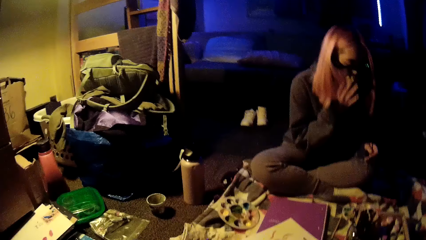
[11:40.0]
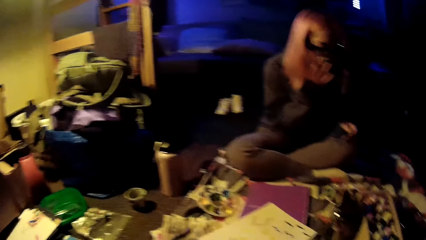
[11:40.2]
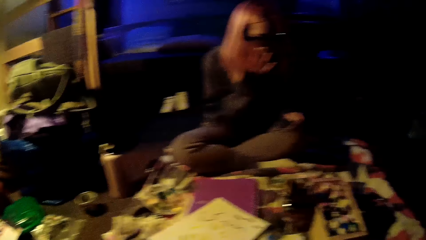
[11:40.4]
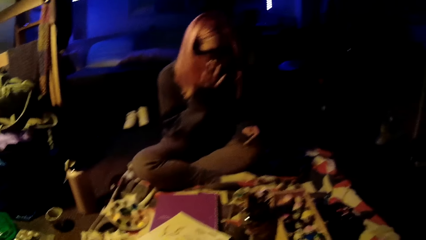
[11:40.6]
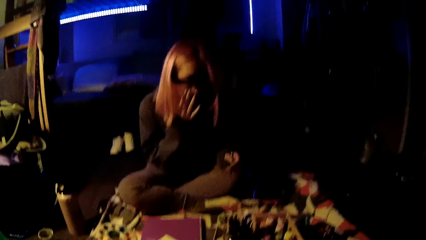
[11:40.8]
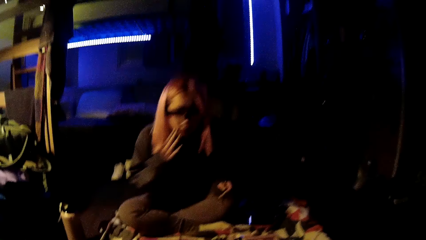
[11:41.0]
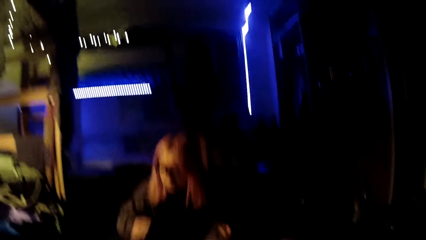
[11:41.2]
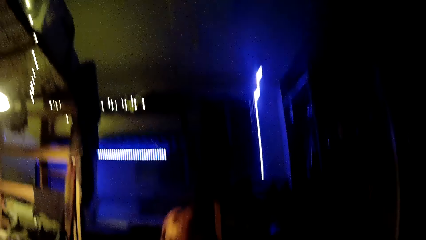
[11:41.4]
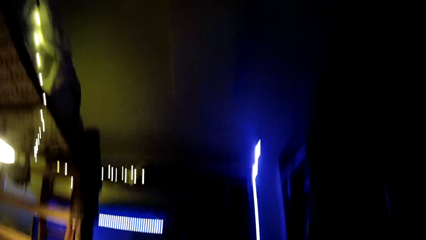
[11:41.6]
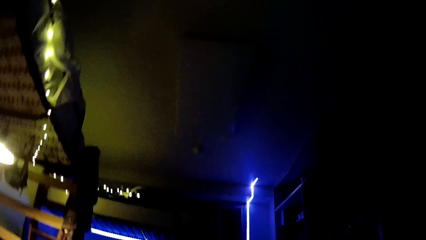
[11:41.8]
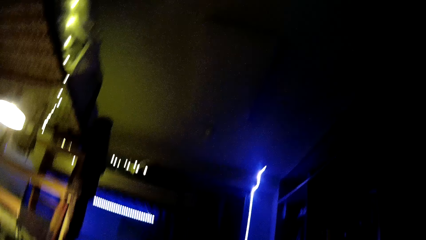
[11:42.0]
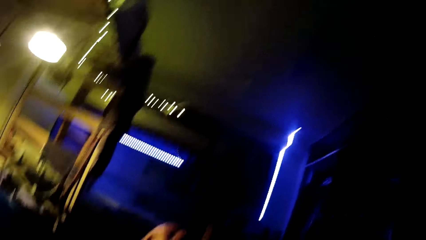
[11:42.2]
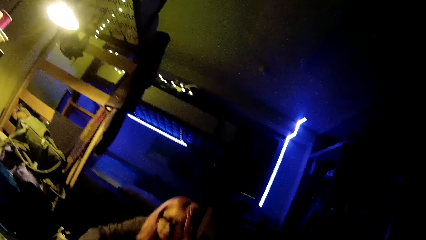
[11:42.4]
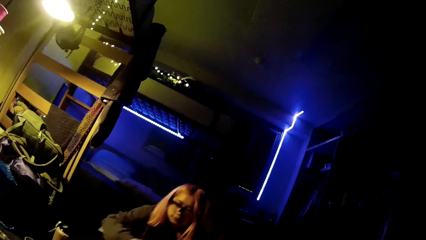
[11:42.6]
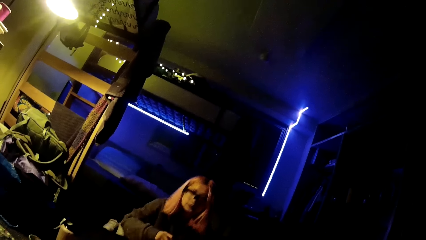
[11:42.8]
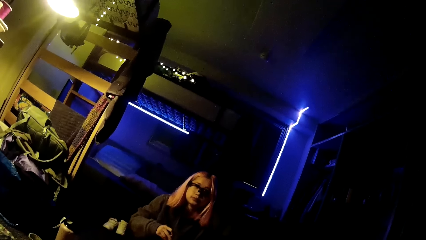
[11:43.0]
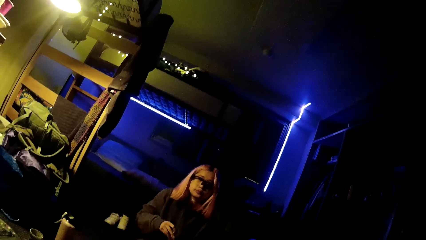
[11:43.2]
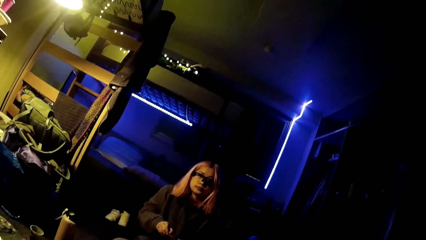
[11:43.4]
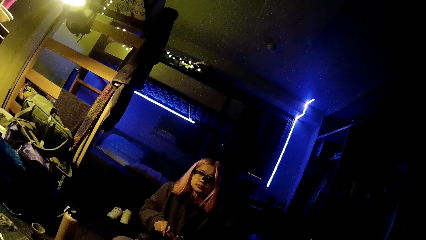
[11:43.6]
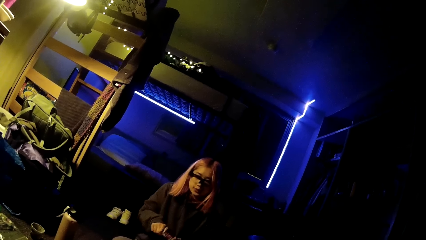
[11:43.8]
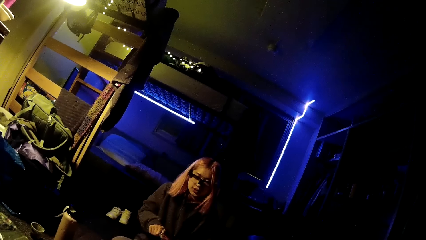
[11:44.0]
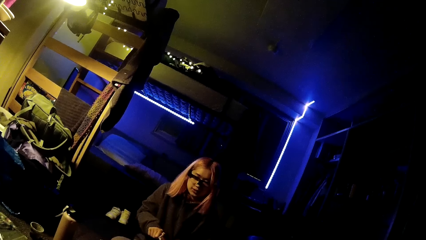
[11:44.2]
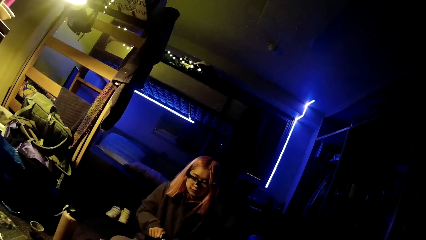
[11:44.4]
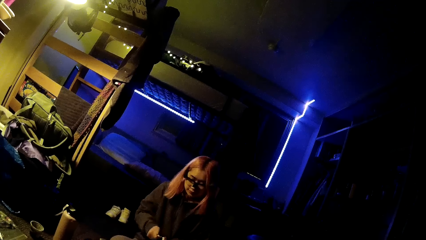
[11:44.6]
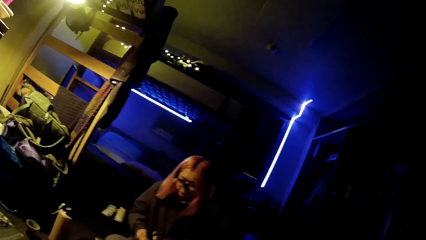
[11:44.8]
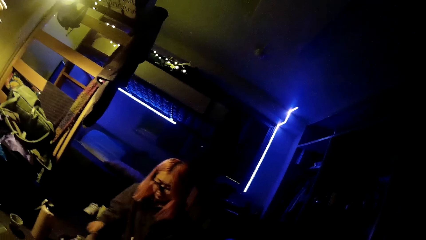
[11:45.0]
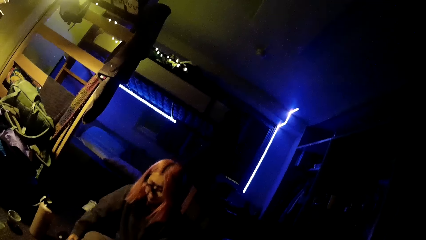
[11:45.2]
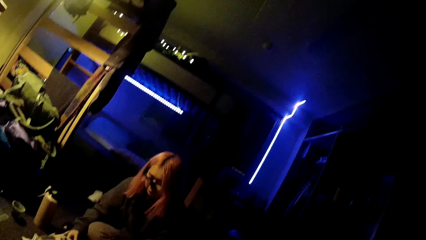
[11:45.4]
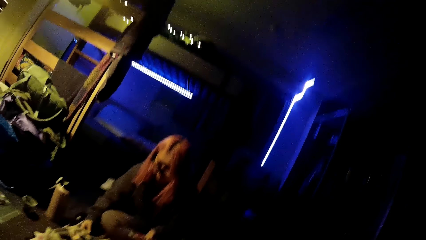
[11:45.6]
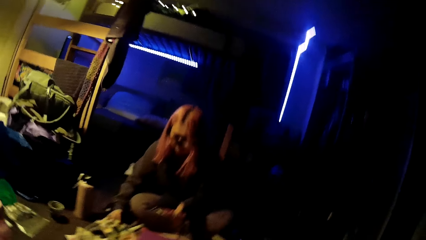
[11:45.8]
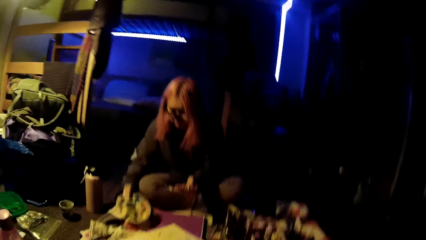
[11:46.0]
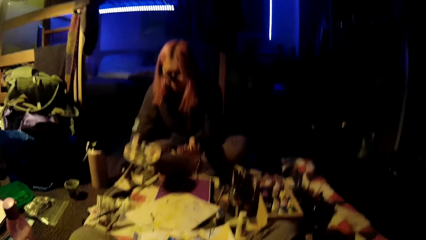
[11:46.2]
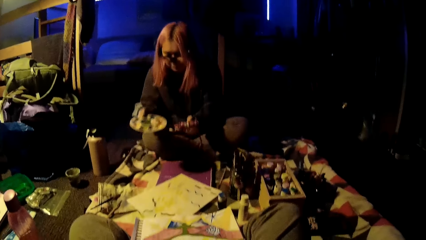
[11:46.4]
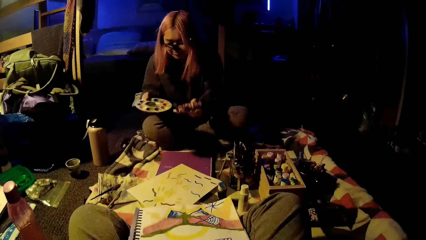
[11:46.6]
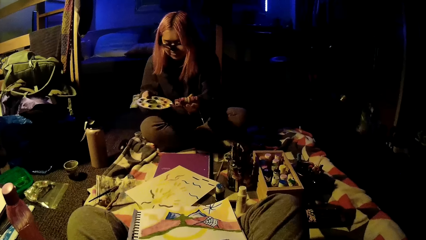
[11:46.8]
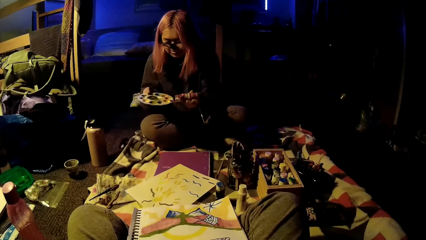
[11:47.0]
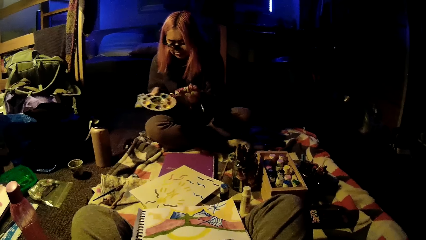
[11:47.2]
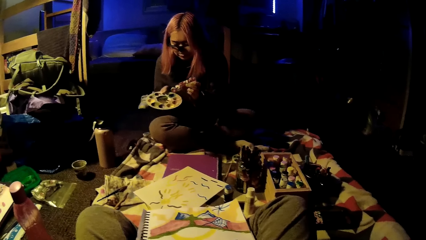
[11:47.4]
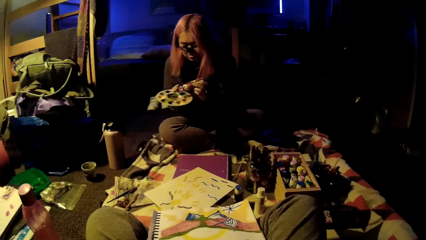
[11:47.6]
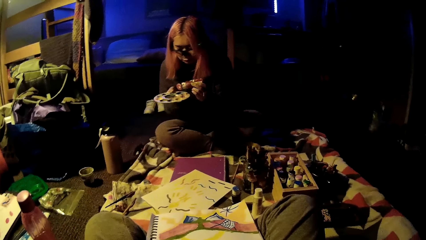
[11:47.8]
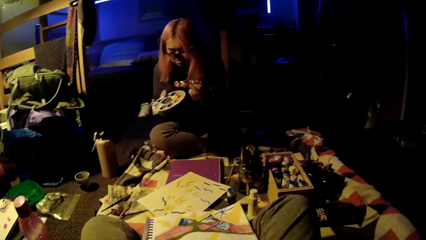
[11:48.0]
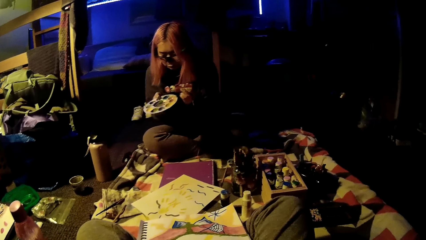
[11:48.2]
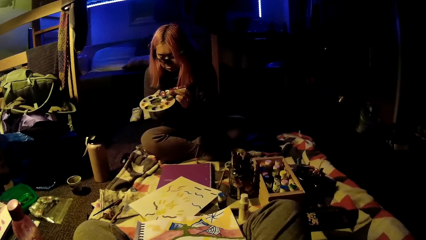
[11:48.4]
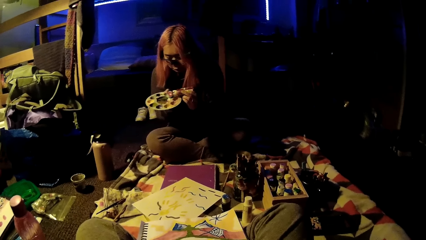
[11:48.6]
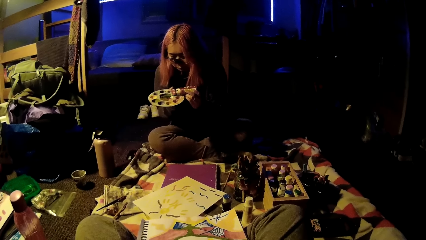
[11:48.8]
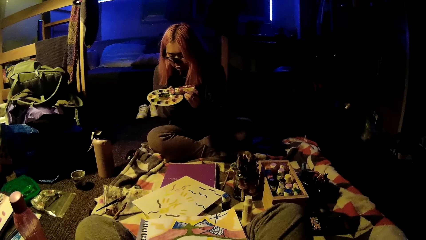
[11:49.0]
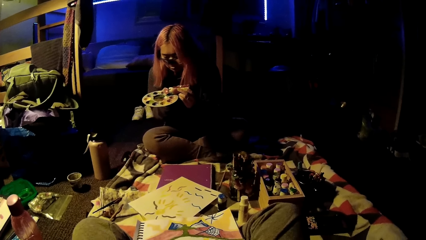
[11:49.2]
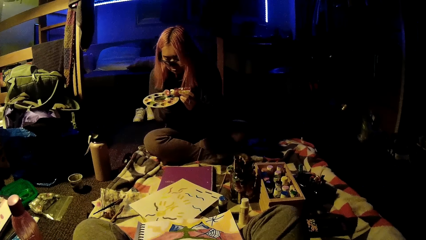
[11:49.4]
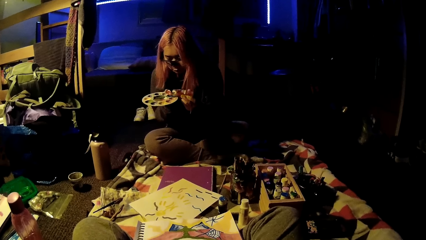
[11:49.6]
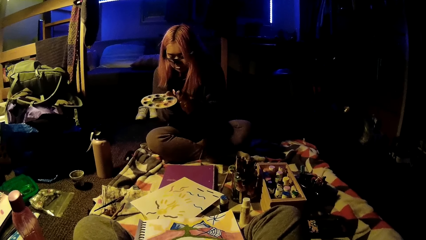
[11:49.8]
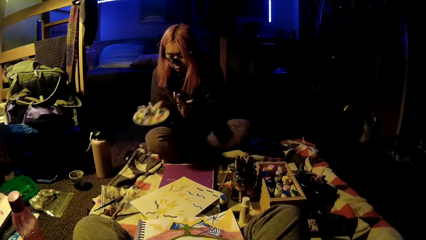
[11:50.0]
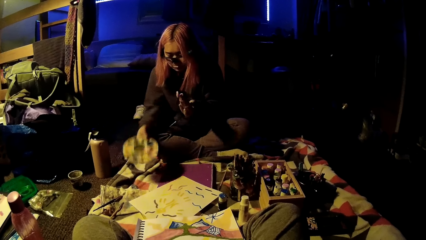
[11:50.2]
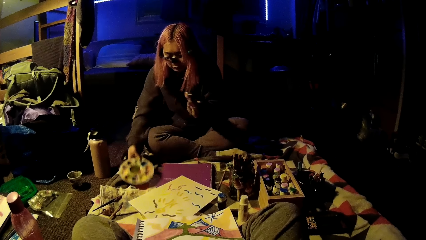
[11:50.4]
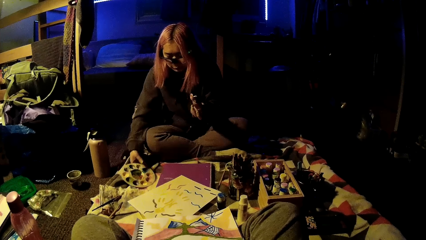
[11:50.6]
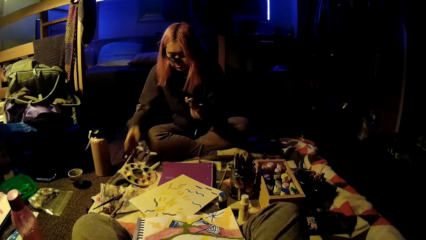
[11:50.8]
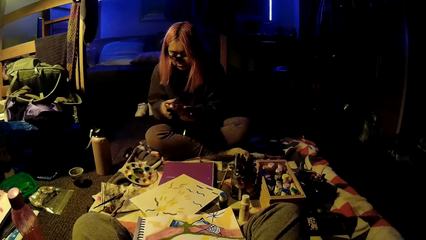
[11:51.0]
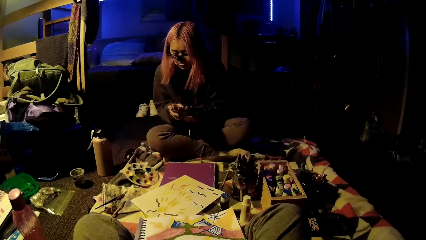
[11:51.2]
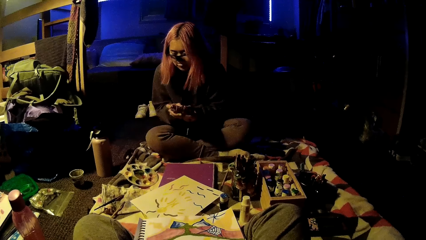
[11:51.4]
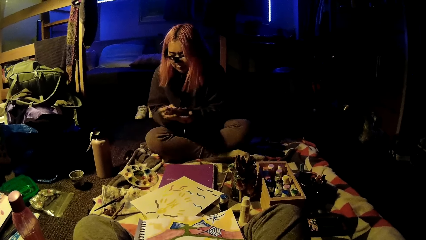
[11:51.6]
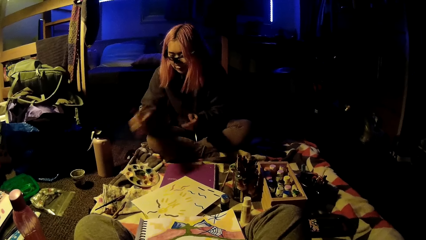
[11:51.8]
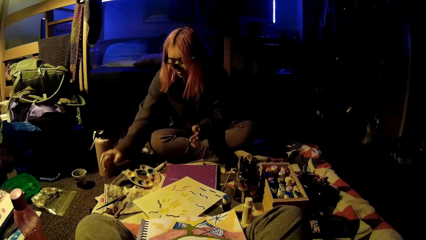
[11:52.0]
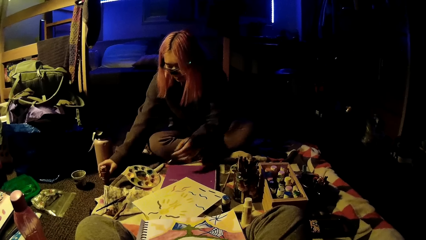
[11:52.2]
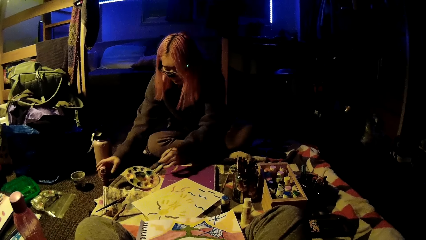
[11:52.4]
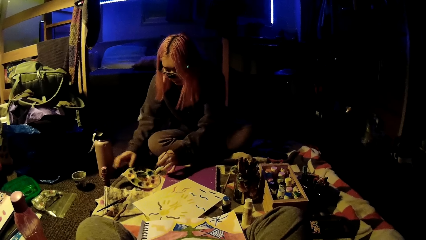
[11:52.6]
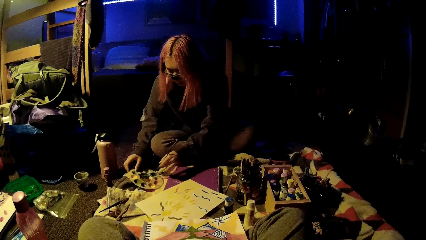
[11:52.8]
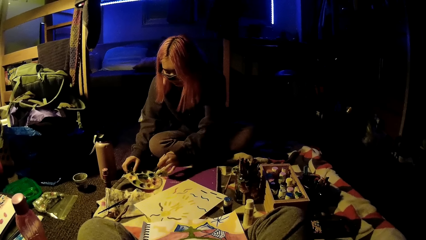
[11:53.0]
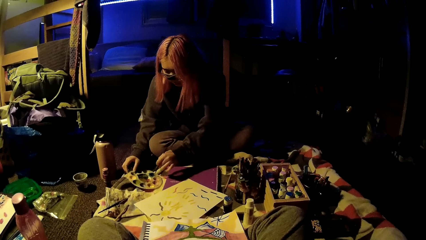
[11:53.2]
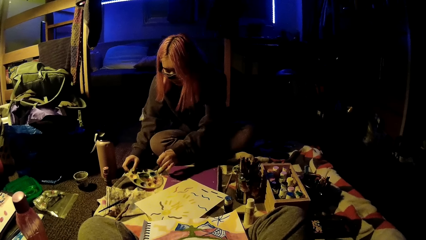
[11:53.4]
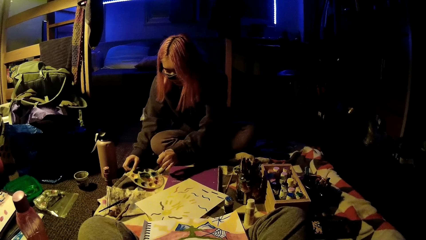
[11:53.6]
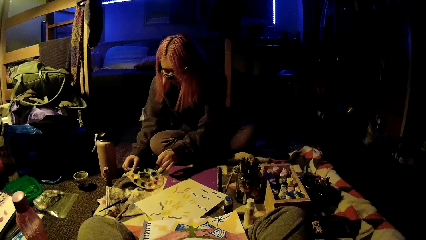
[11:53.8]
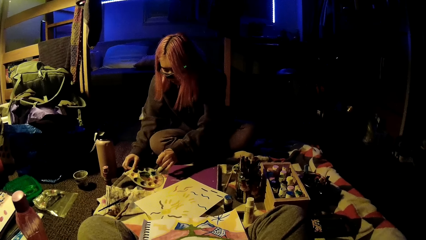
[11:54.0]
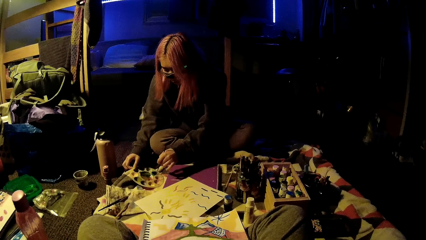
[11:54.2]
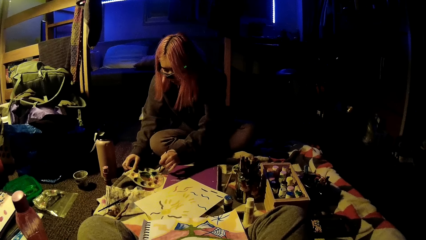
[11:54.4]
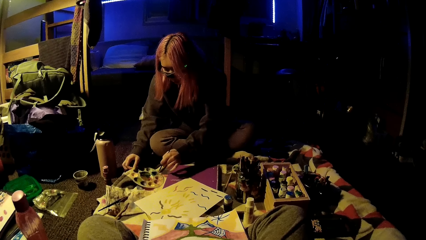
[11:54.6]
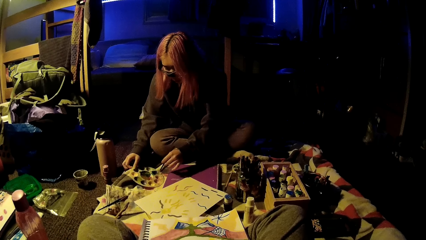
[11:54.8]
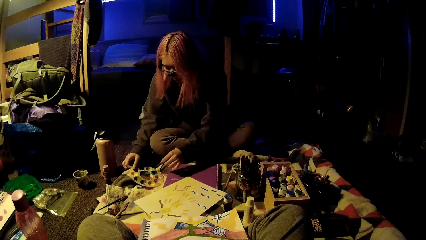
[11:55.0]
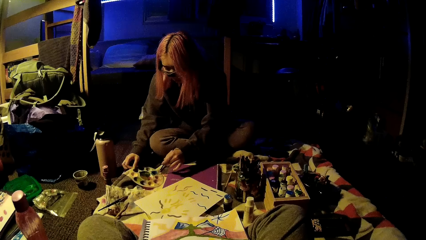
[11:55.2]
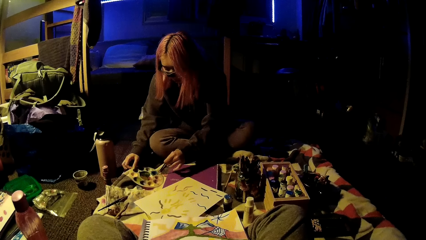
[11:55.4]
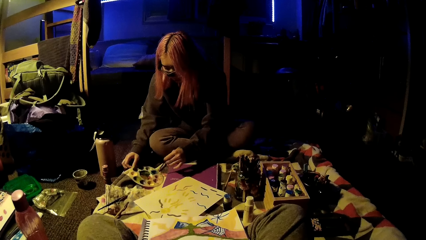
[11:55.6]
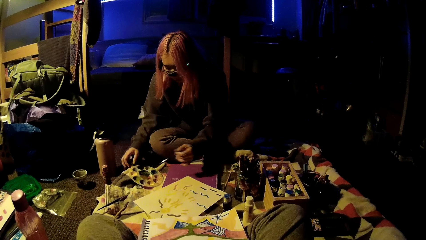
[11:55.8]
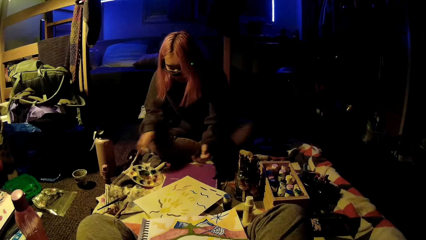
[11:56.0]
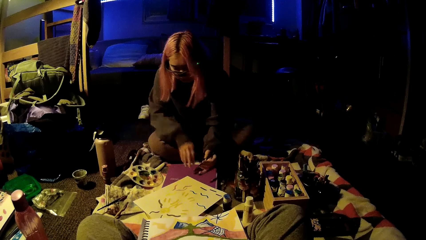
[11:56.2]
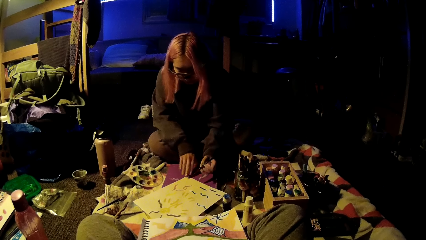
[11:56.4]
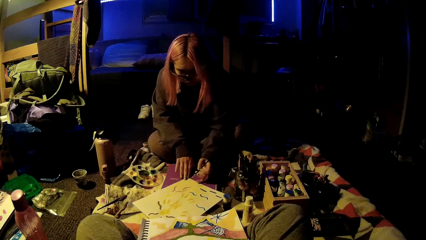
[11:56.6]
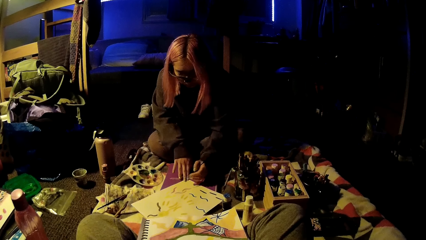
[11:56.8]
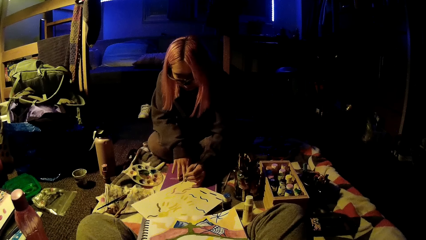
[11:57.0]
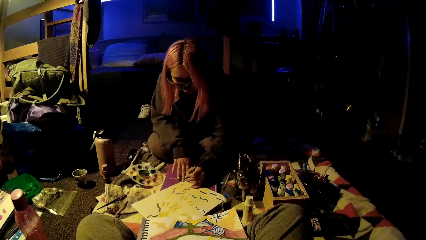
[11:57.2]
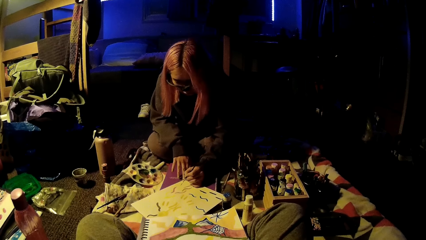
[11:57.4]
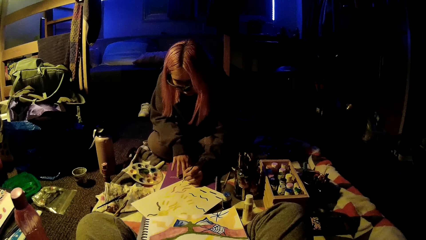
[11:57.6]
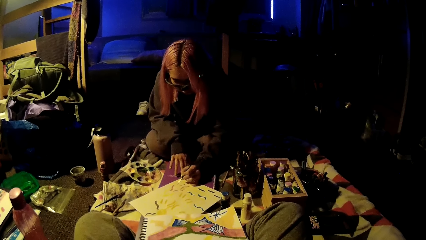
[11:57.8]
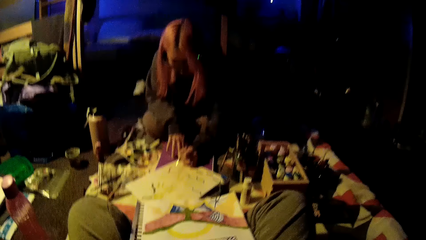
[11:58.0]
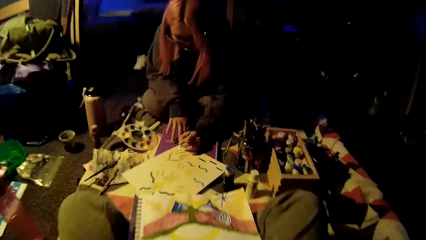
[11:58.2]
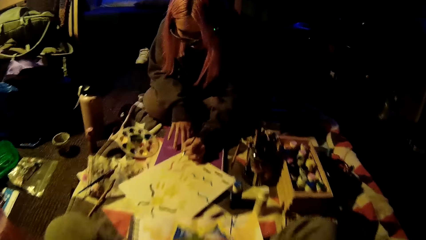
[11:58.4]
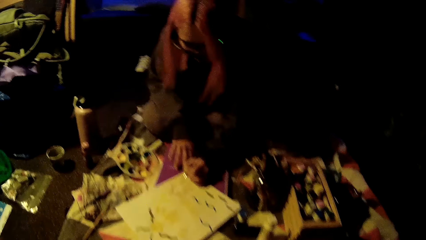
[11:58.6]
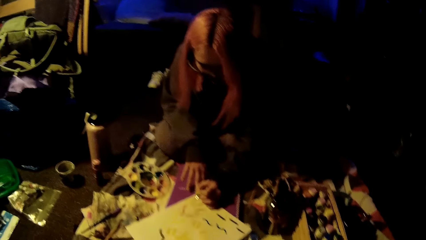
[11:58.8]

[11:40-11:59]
The lady adjusts her camera with her right hand and touches her face. The camera wearer looks around the house and interacts with the lady. She converses with the lady. The lady opens a paint bottle in her left hand with her right hand. The lady does something. The lady picks up a paint palette tray from the table with her right hand. The lady pours paint from the paint bottle in her left hand into the paint palette tray in her right hand. The lady places the paint palette tray onto the table. The lady covers the paint bottle with her right hand and places the paint bottle onto the table with her right hand. The lady dips the paint brush in her left hand into paint in the paint palette tray and holds the paint palette tray with her right hand. The lady holds her sketch pad with her right hand and paints on her sketch pad with the paint brush in her left hand.
